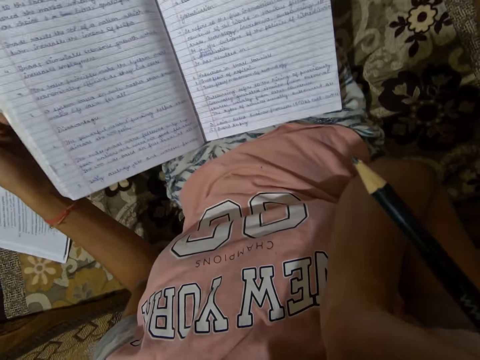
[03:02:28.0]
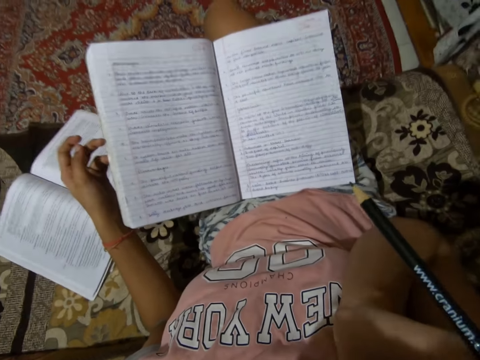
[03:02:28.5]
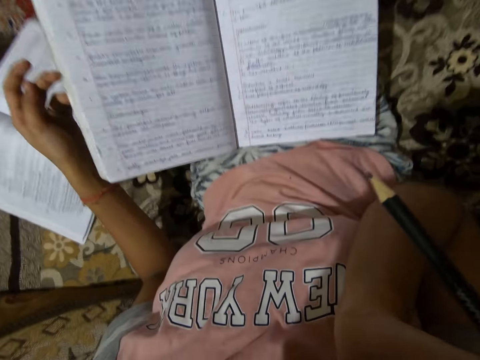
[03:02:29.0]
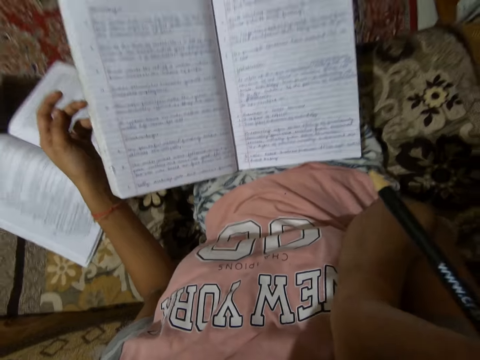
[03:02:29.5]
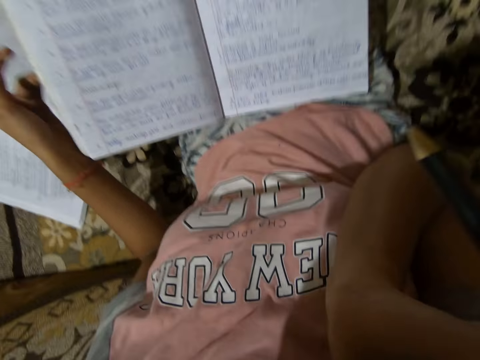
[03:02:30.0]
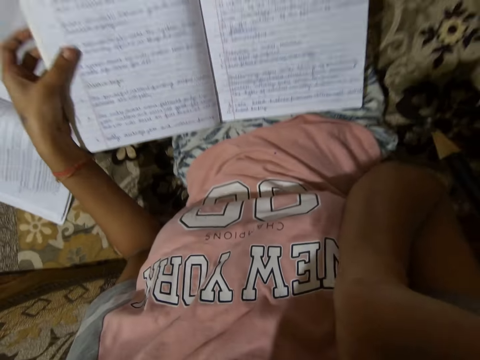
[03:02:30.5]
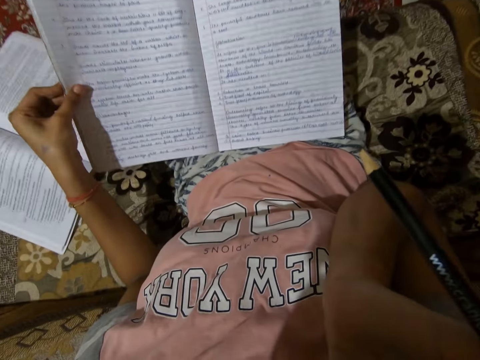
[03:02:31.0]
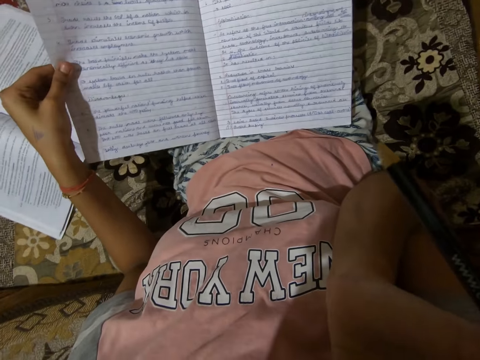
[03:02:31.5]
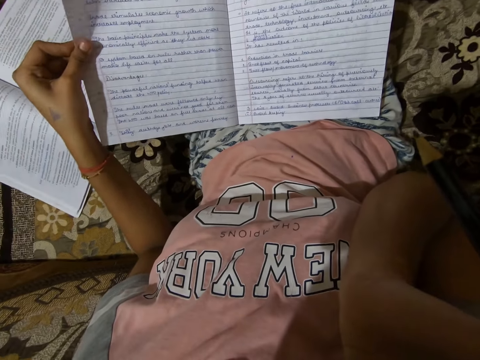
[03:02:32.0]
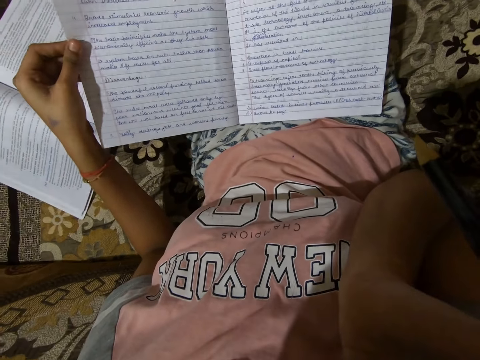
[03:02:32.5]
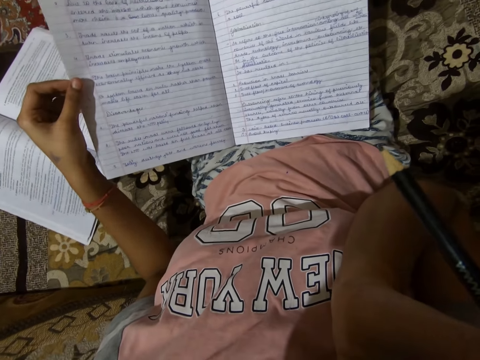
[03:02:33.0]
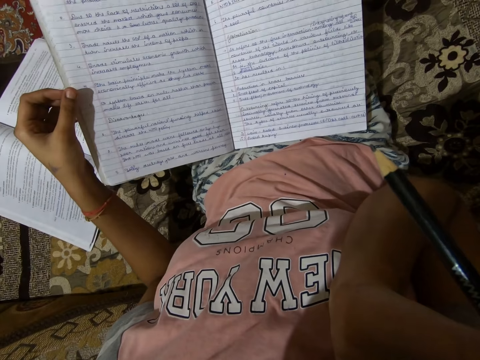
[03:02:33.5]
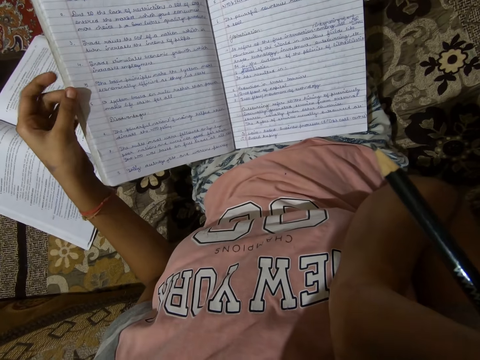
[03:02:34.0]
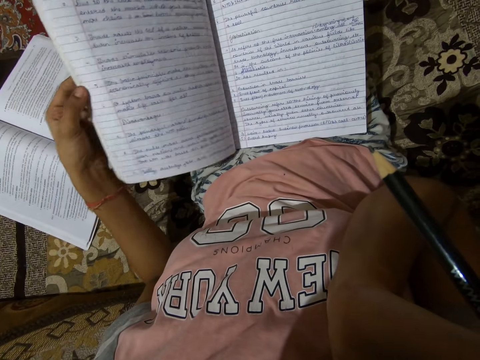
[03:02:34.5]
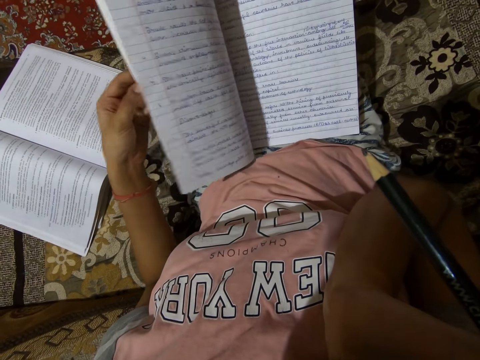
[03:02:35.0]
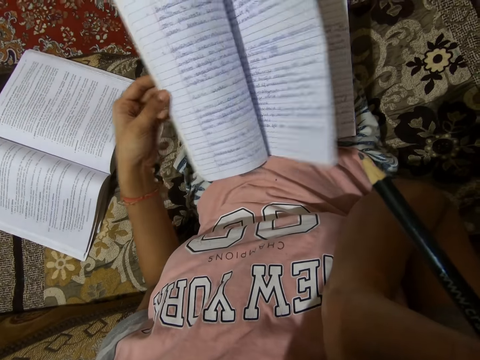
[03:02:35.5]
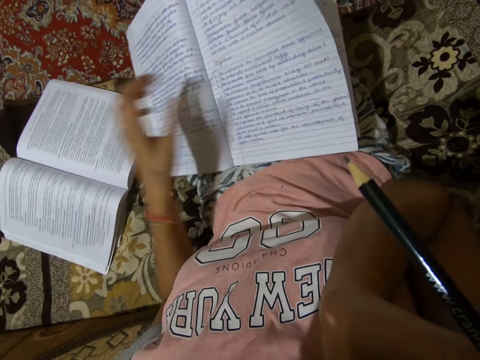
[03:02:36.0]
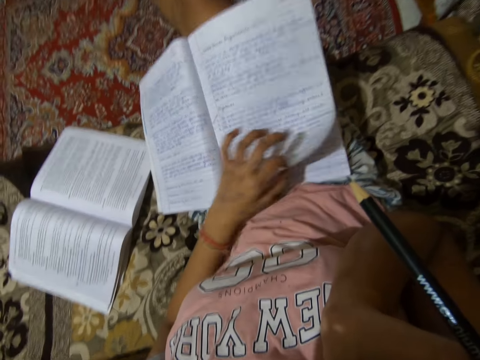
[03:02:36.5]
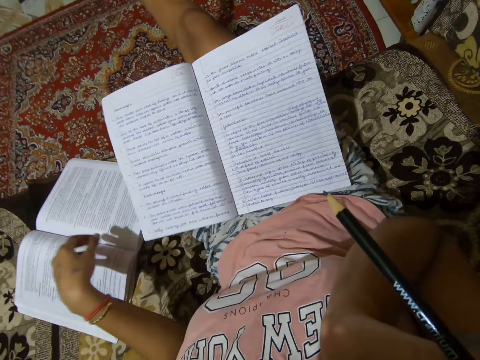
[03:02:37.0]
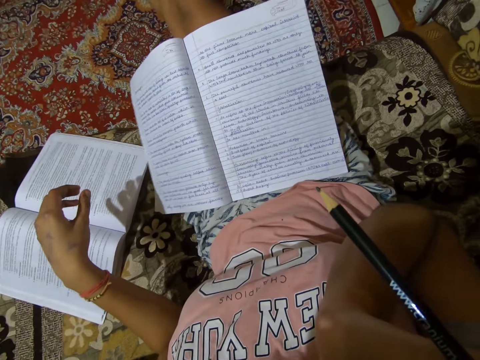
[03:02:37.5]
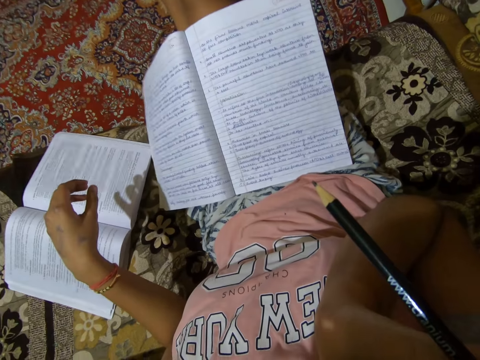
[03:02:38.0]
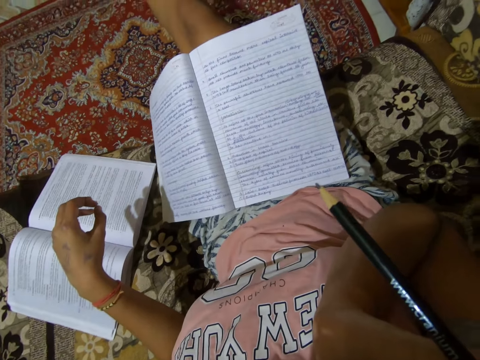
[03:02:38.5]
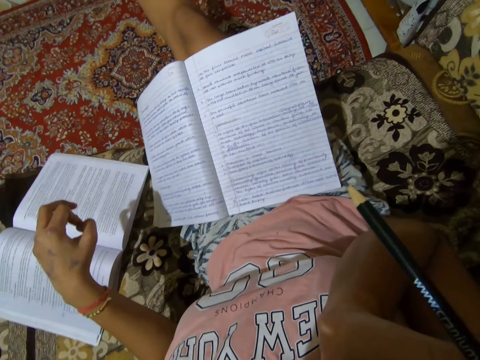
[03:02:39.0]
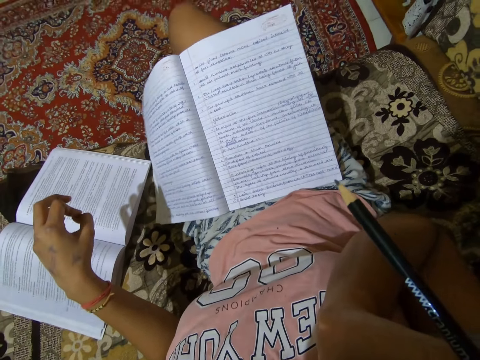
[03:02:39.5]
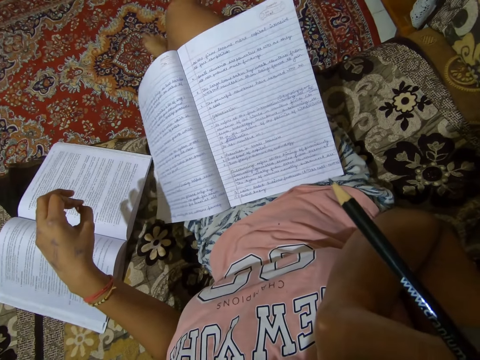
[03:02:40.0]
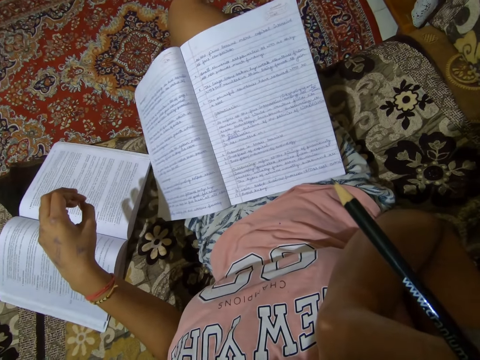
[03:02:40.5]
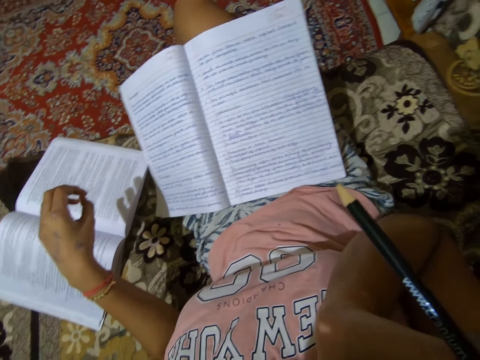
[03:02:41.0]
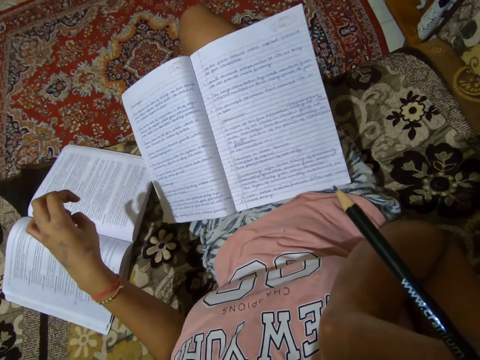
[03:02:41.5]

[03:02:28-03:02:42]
The camera wearer flips the pages on the book.

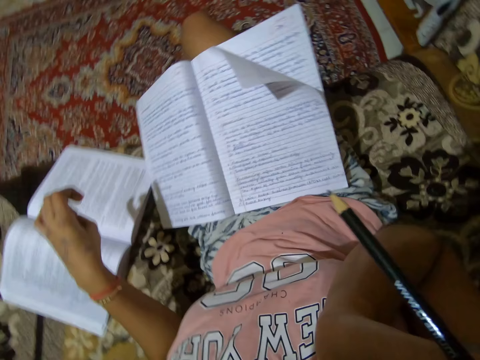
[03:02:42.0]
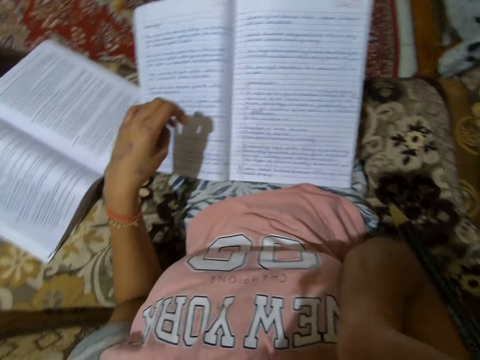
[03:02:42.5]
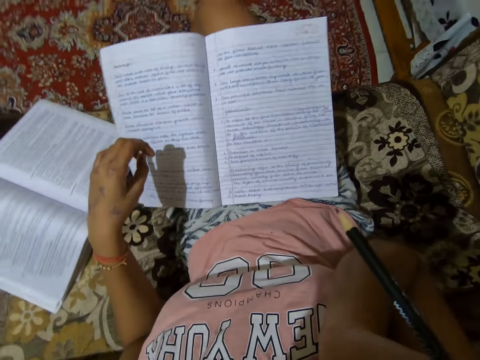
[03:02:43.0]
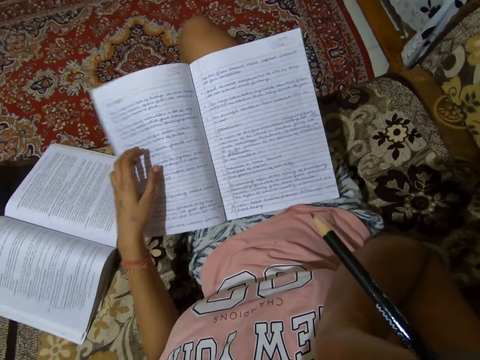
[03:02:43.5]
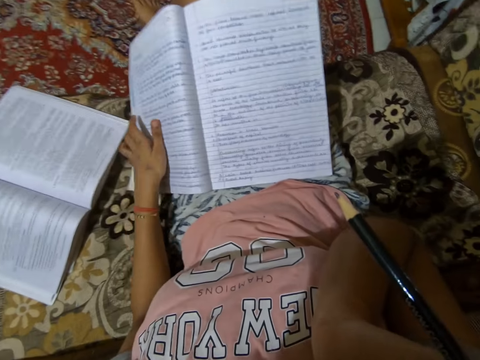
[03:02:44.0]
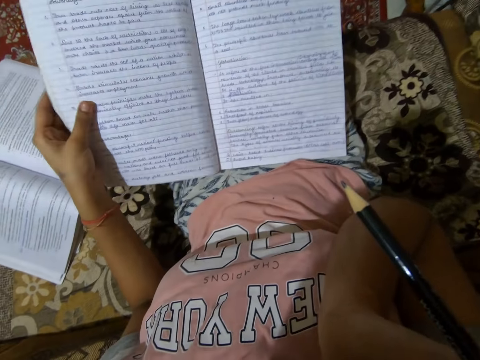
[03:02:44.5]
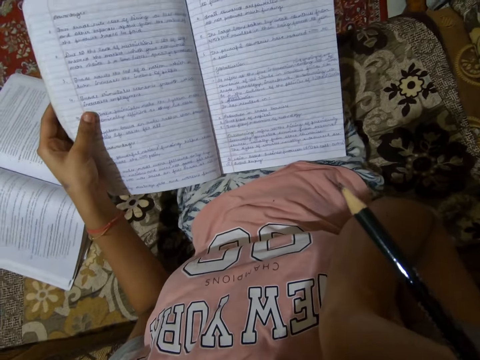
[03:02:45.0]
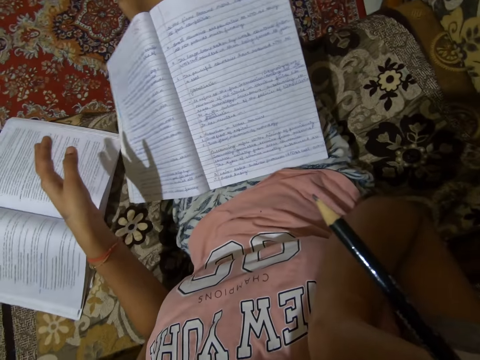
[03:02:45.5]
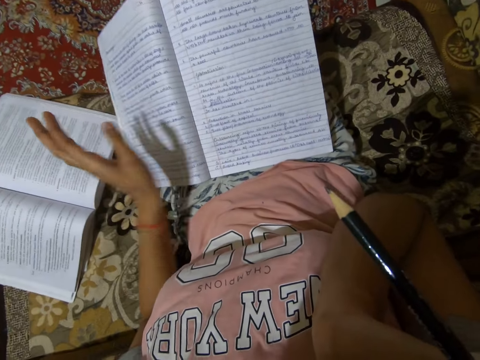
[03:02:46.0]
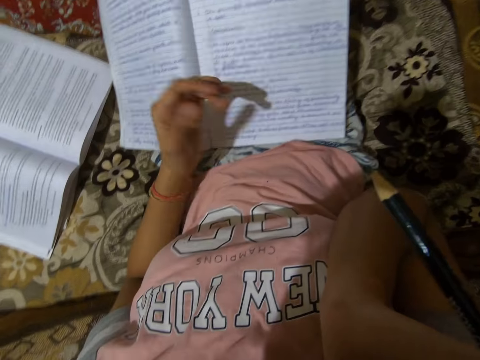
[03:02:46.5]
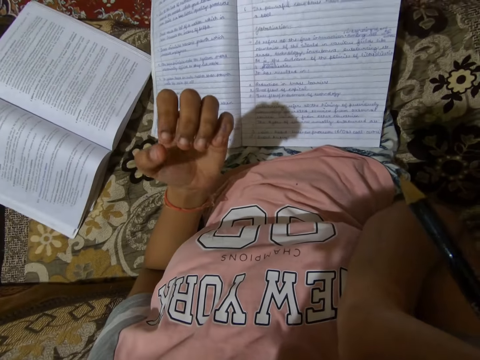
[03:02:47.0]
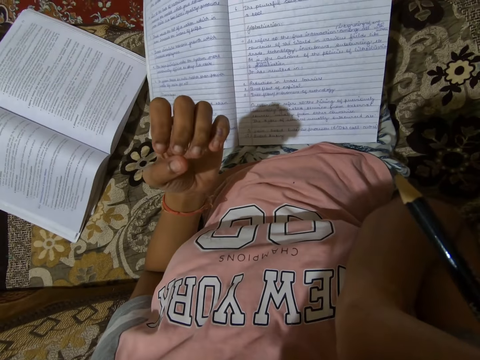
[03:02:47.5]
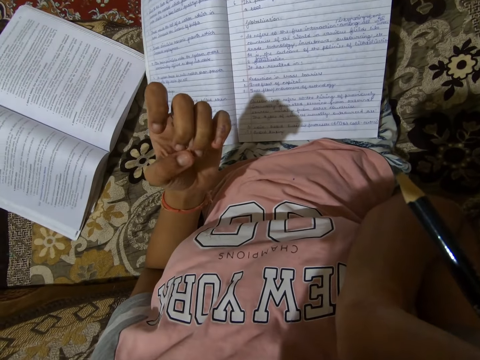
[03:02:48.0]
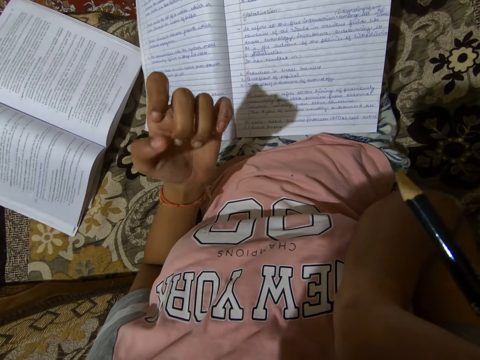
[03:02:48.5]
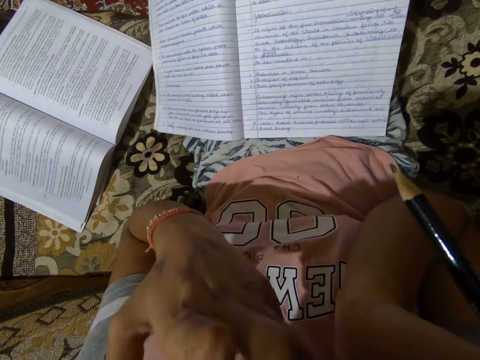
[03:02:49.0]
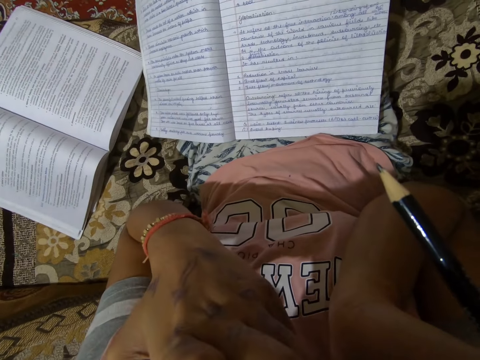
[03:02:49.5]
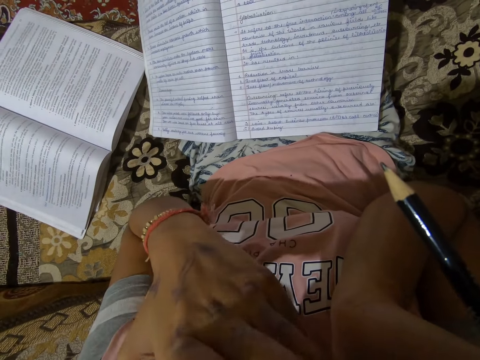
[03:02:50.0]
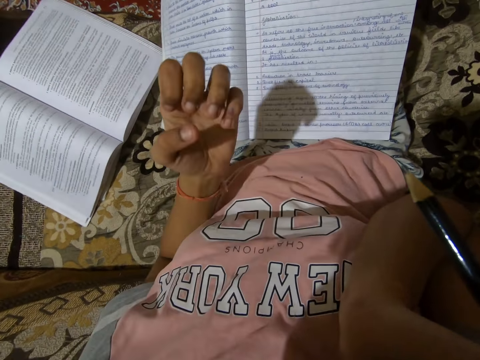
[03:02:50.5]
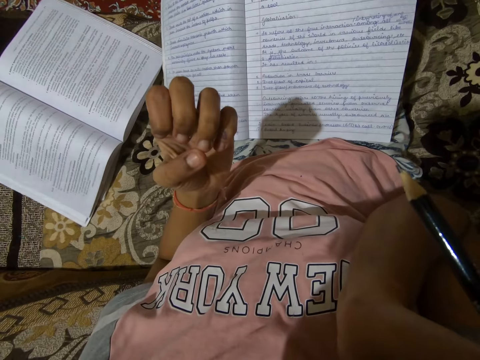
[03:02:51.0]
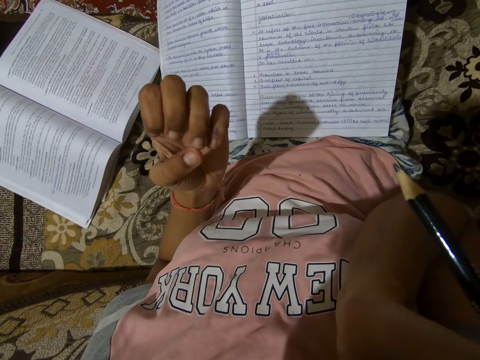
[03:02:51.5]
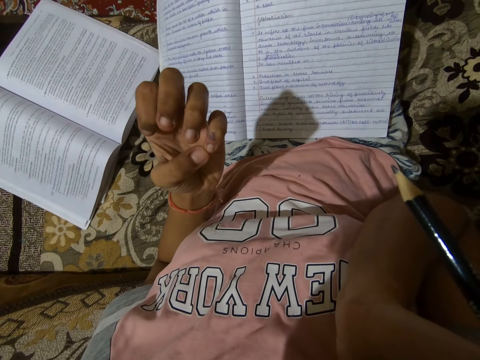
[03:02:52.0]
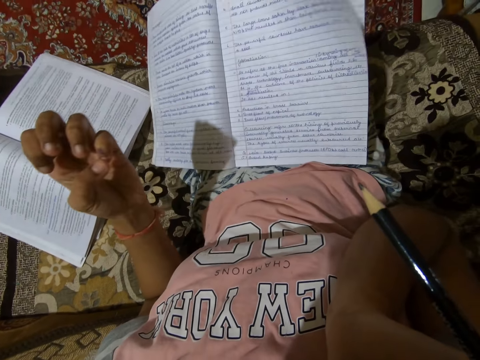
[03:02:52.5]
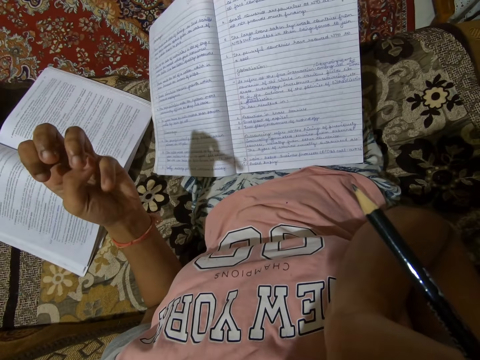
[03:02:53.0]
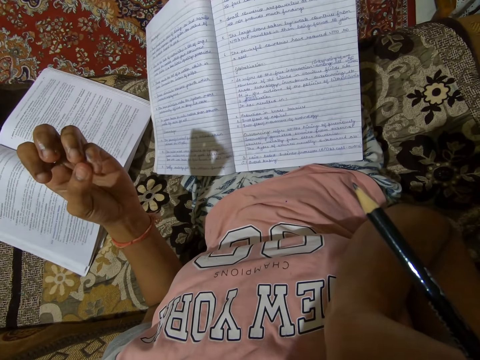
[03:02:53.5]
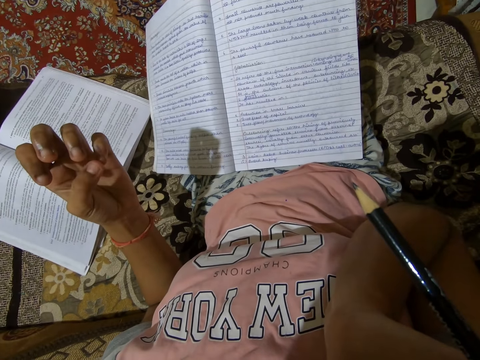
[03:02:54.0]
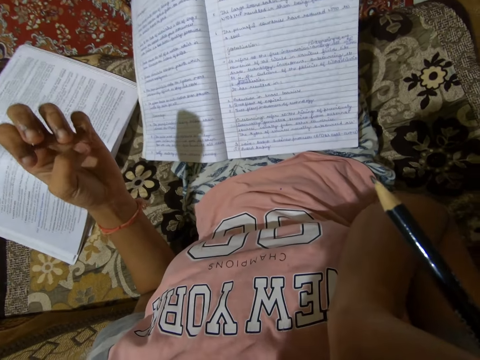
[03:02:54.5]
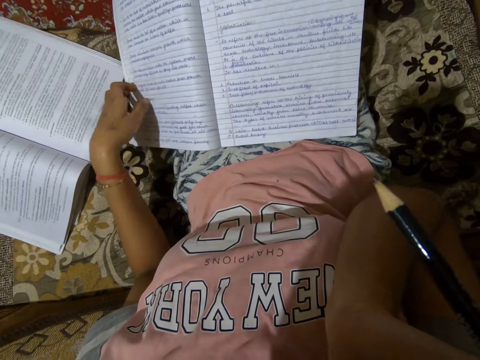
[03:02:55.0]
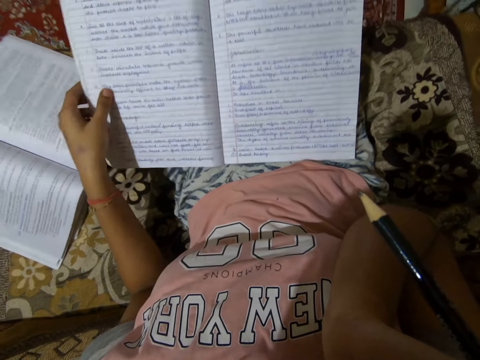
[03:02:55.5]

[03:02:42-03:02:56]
The camera wearer holds the book. She hits the book with the left palm. She puts her hand on the book. She looks at her fingers. She bites a finger. She lifts her hand. She looks at her fingers.
